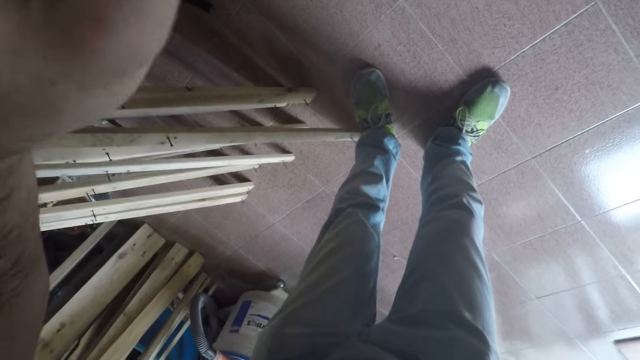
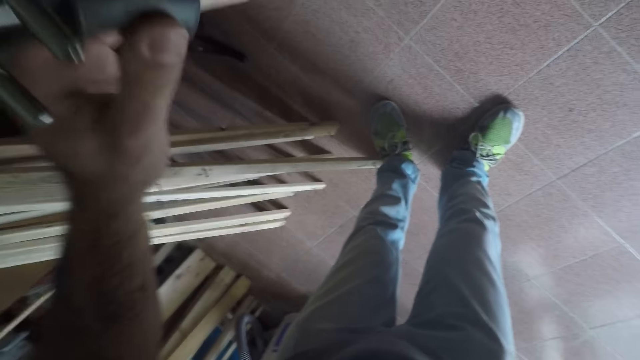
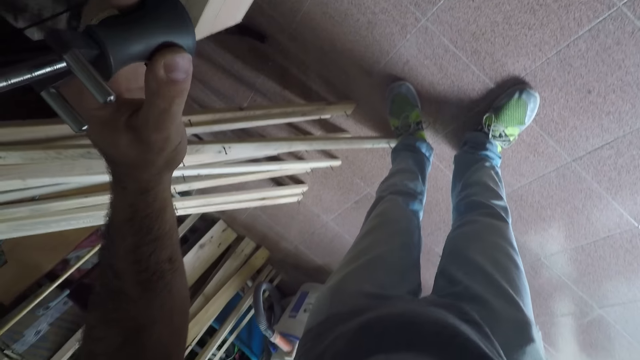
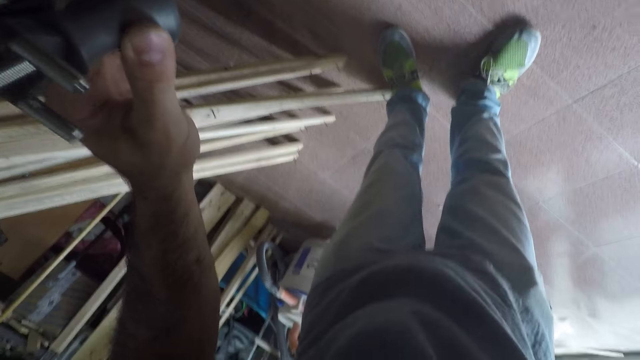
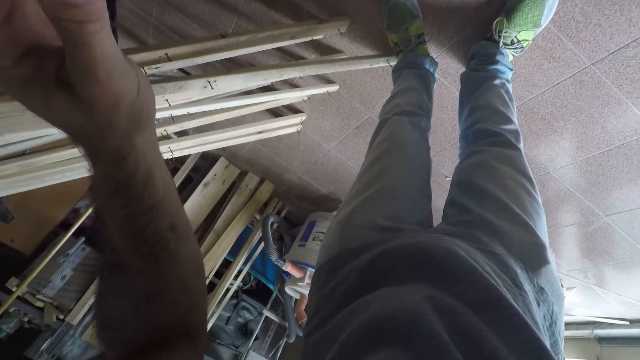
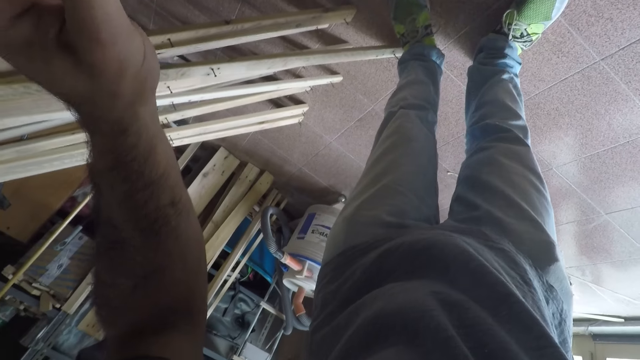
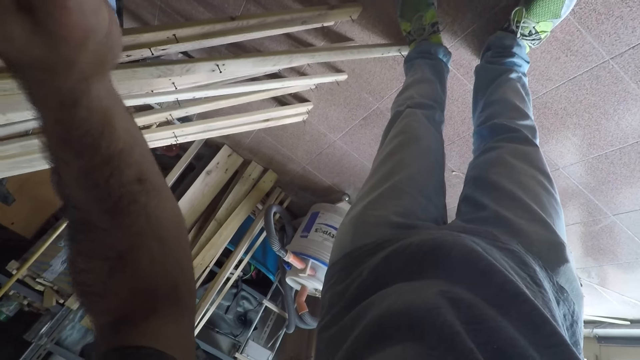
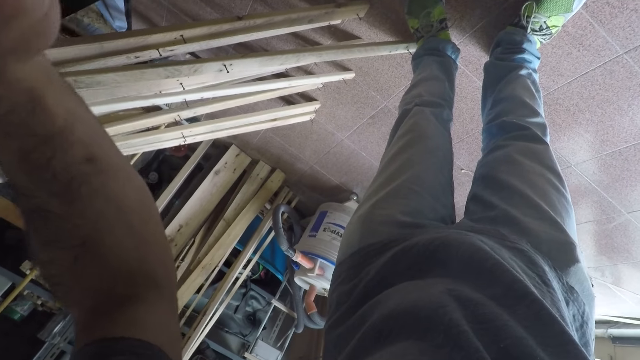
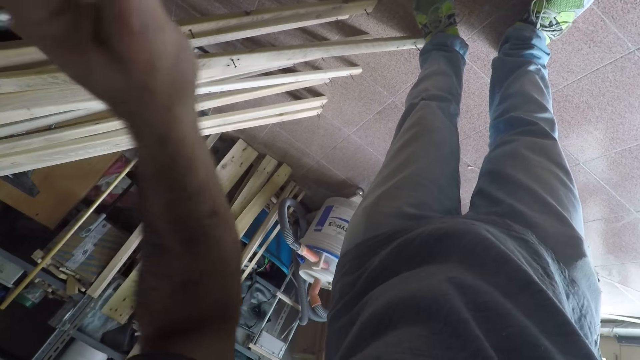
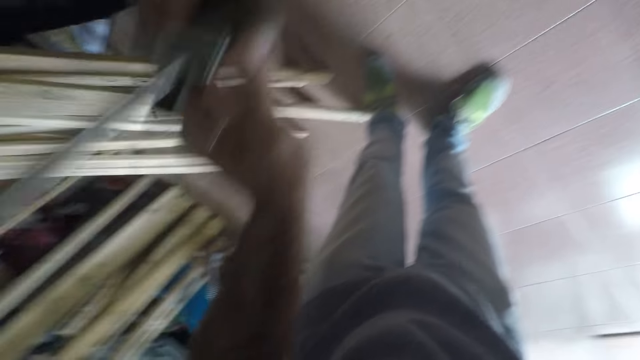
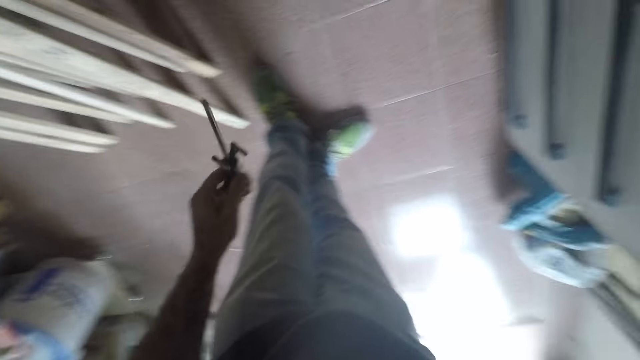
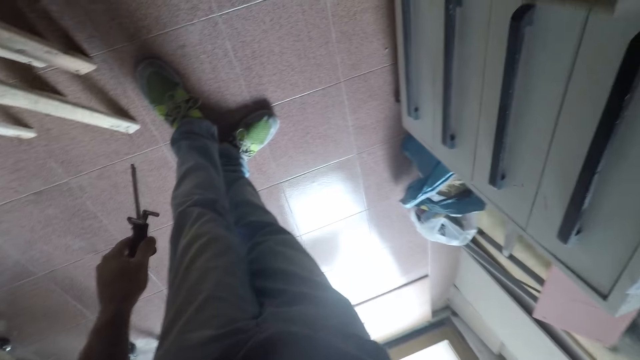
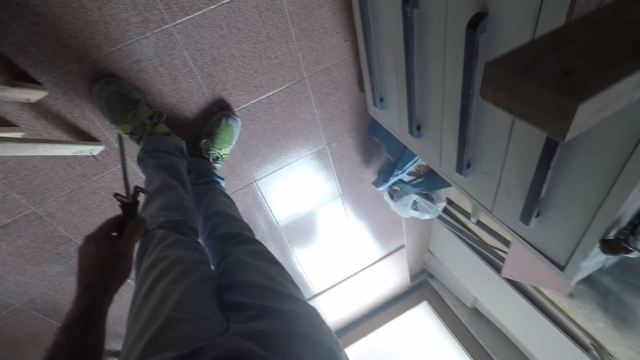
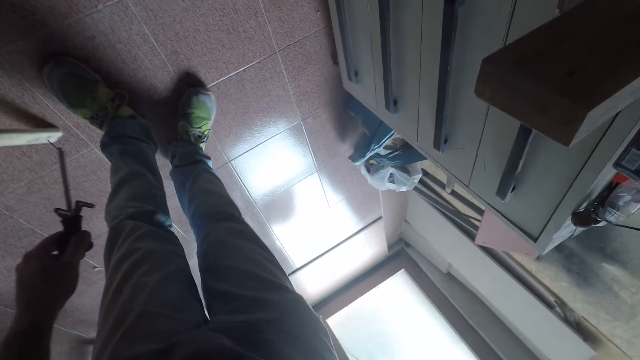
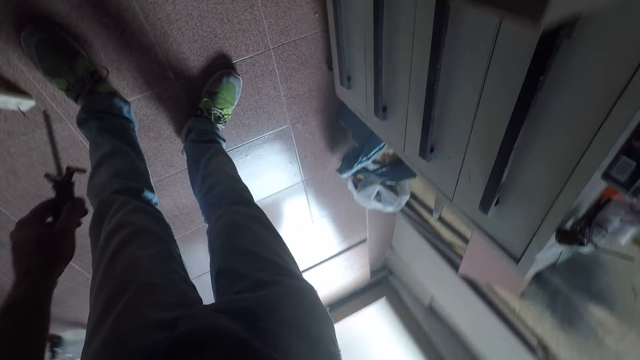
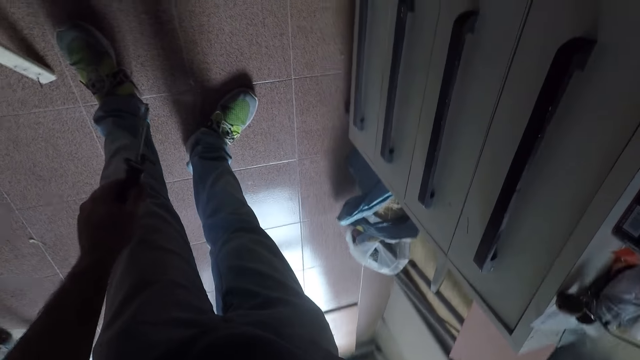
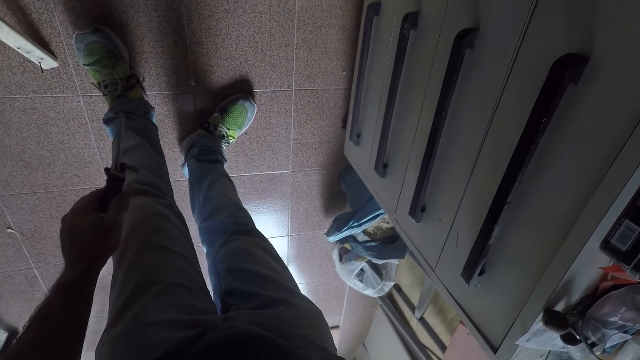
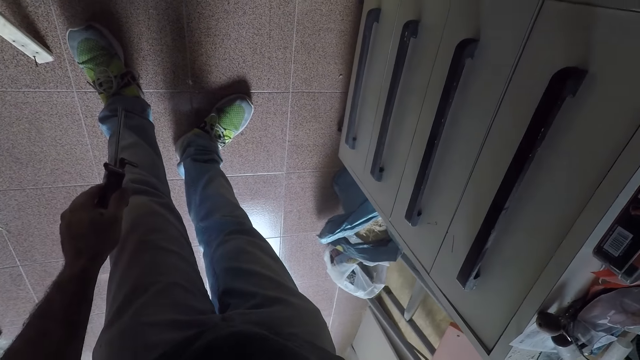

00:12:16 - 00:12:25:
The camera wearer stops something. They remove the hand planer from the furniture.

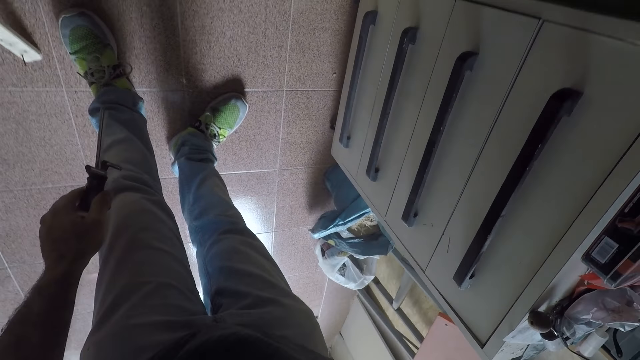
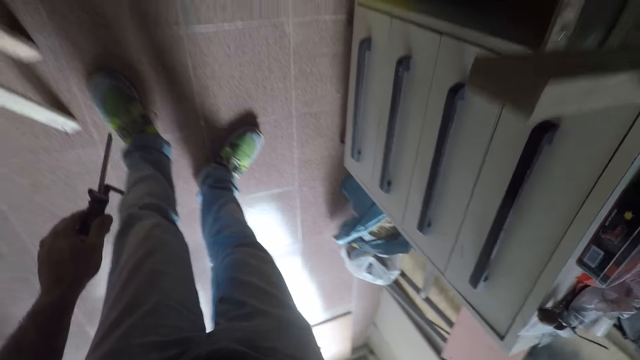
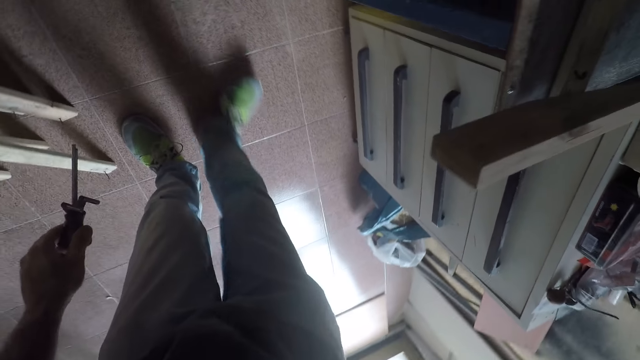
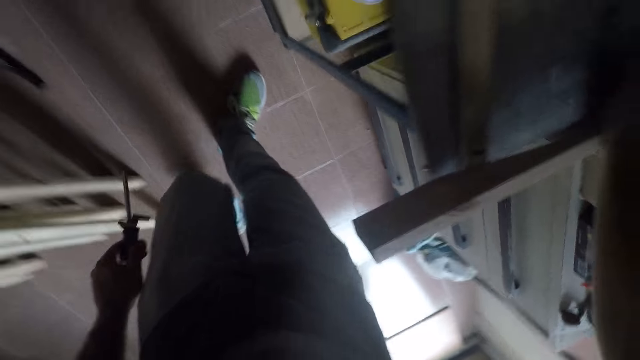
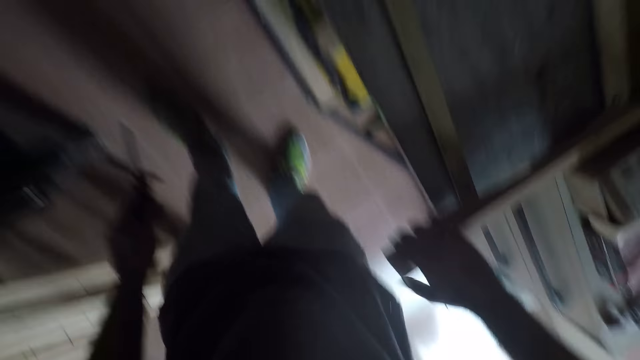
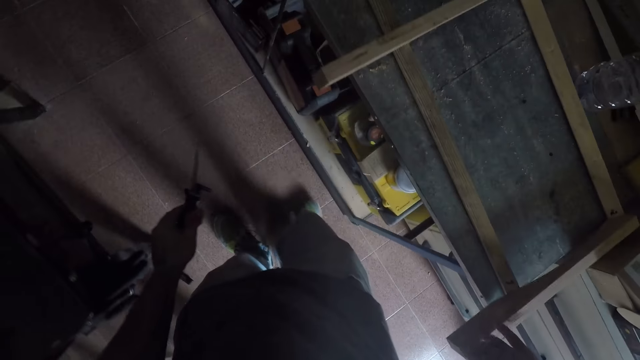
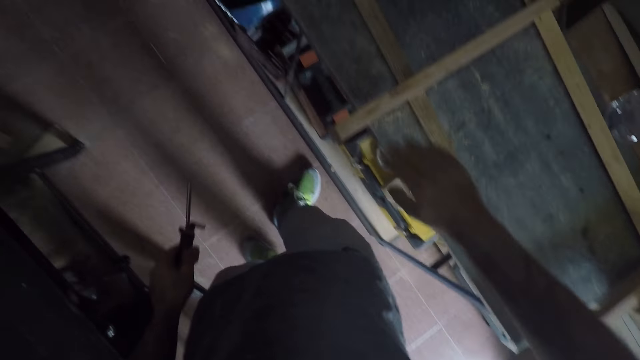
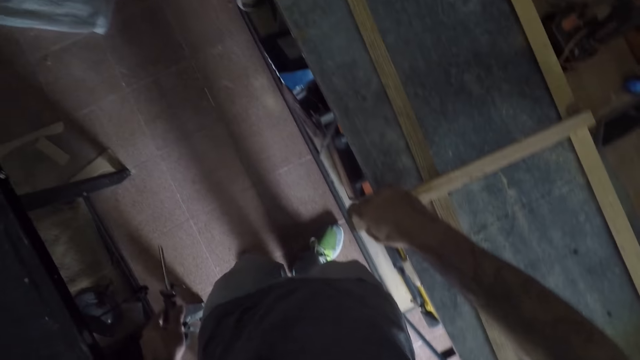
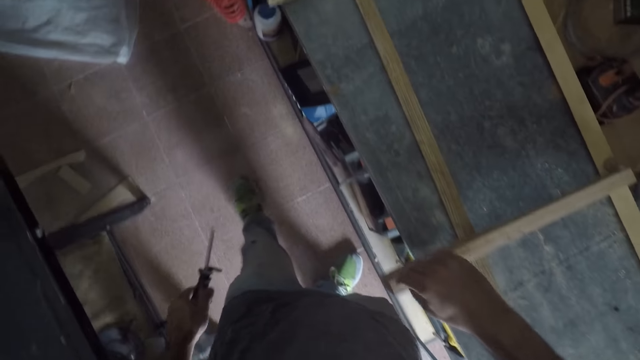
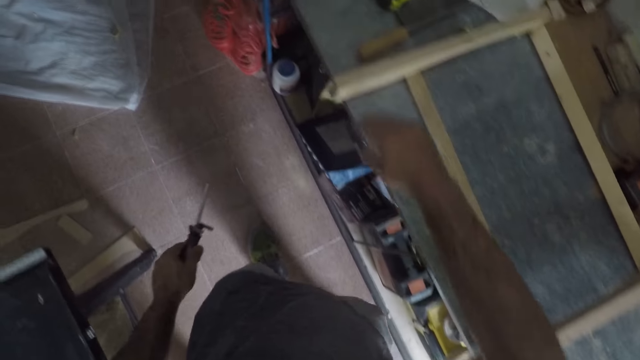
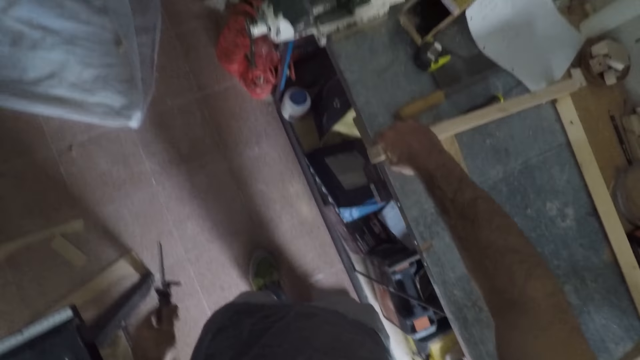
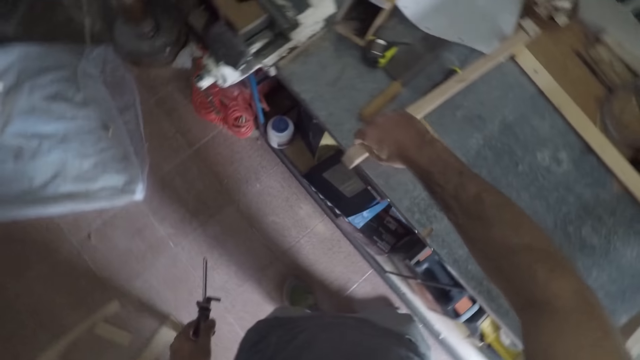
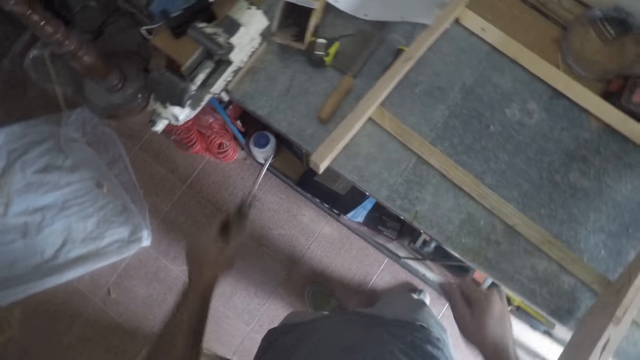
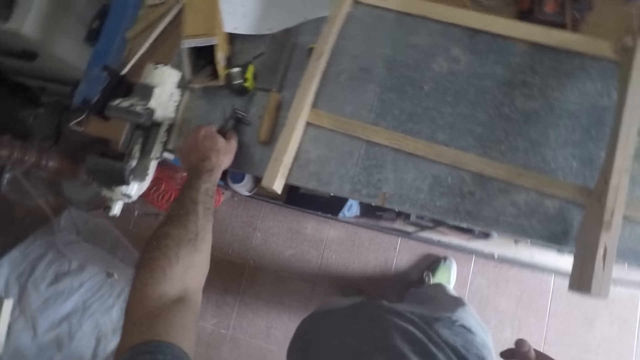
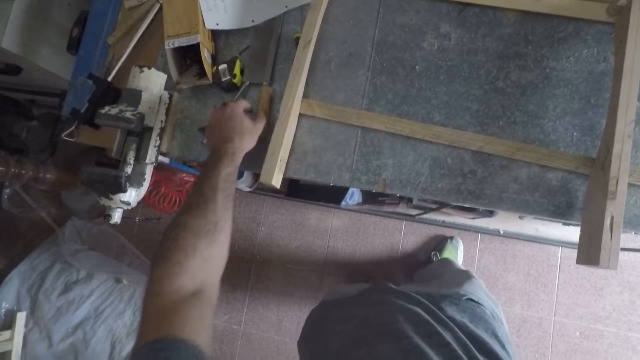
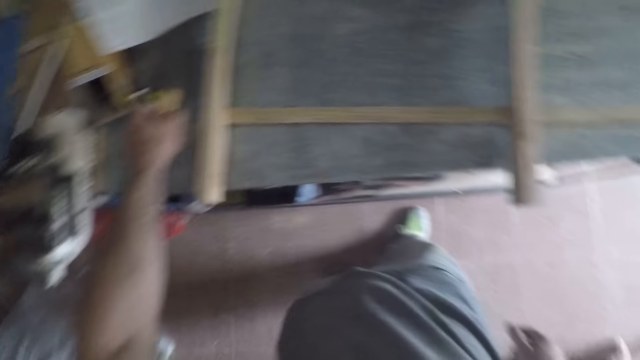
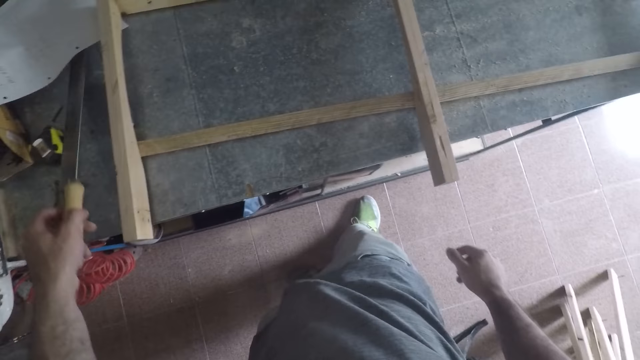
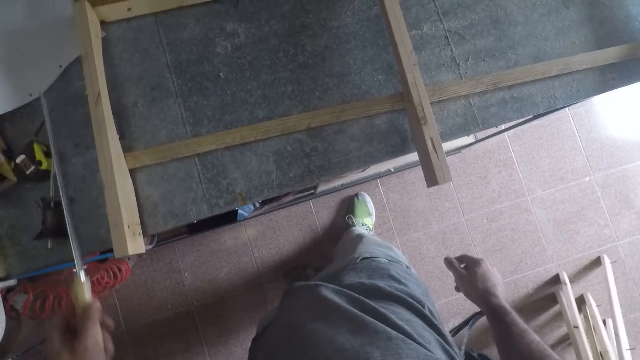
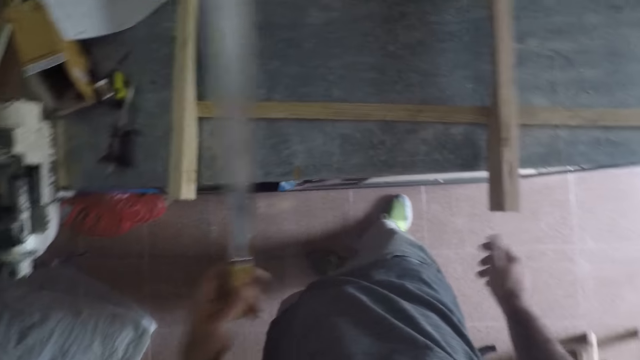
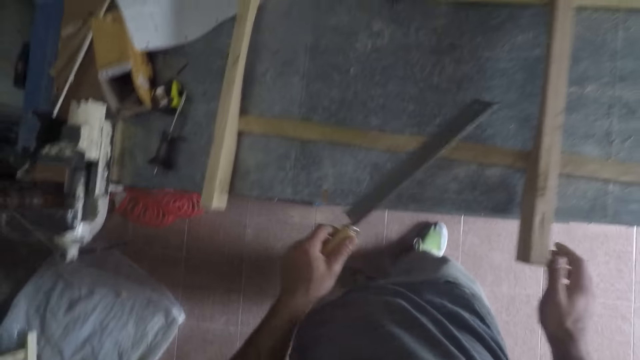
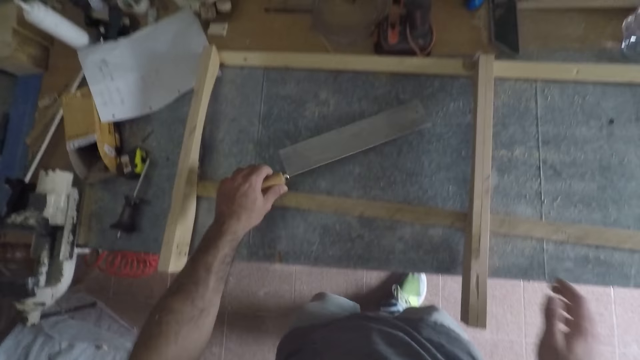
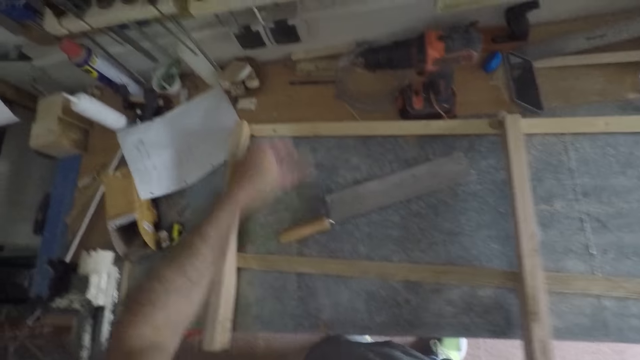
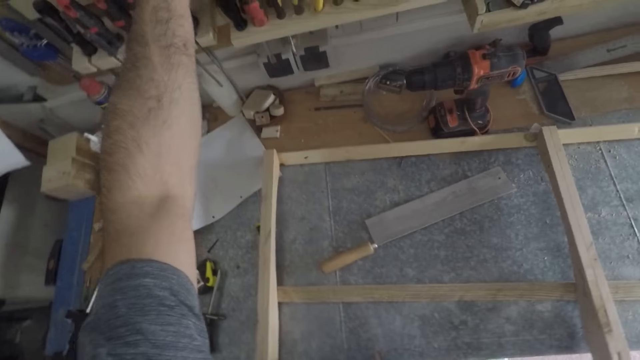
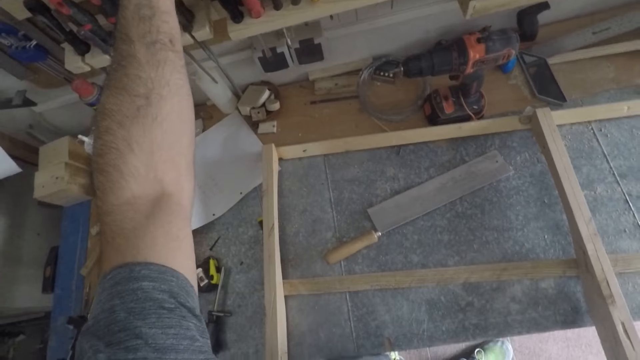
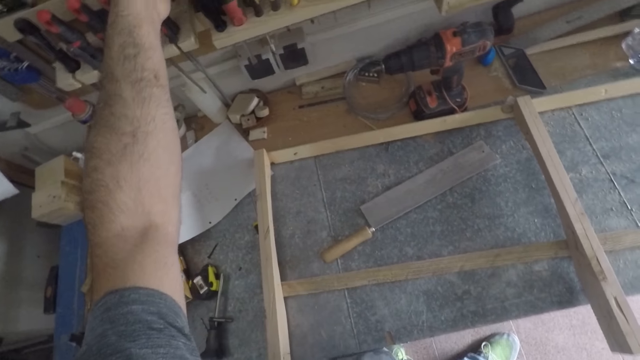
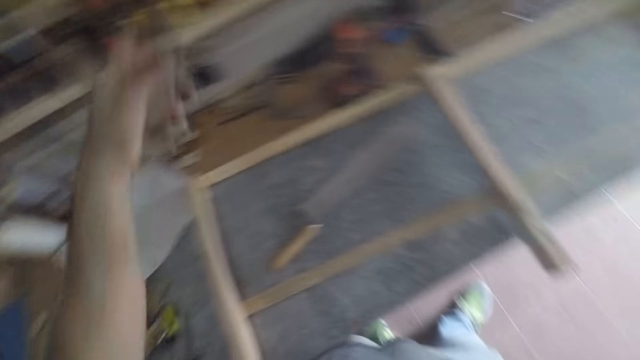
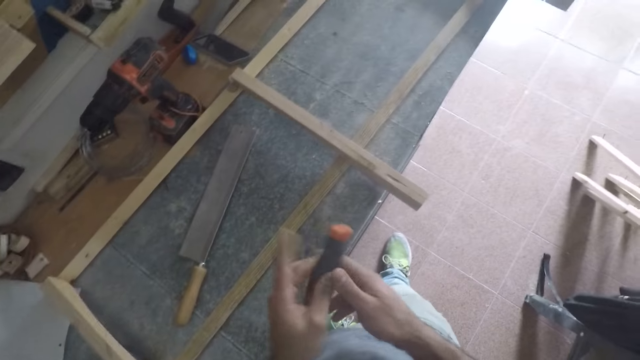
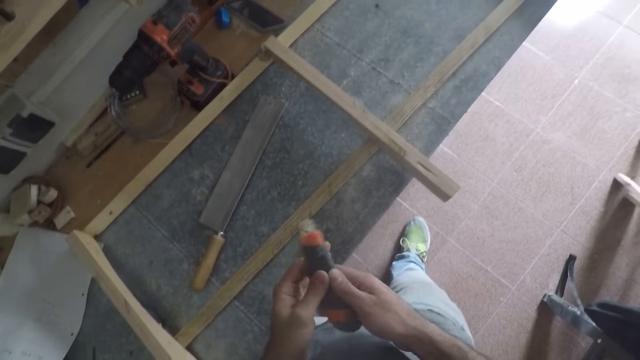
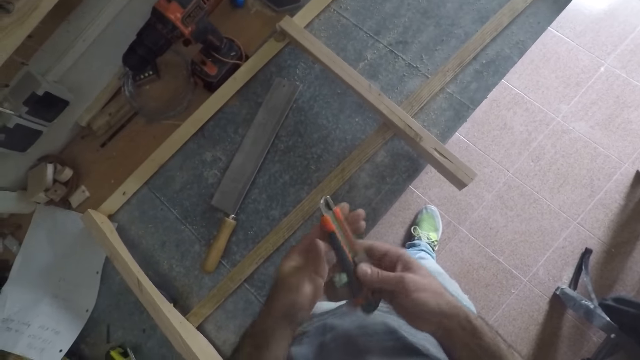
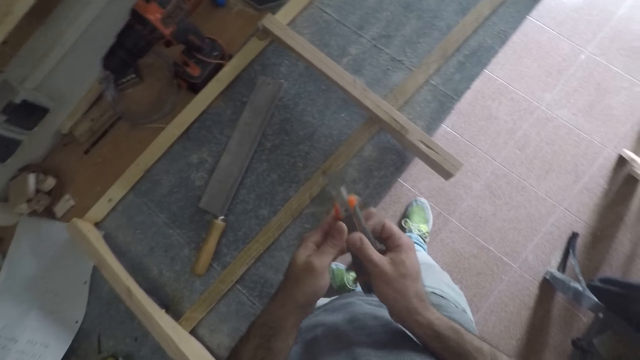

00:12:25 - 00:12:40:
The camera wearer walks forward along the table. He detaches the right hand from the lumber. He touches the furniture with his right hand. He holds the lumber with the right hand and detaches the right hand from the lumber. He touches the furniture with his right hand. He holds the lumber and detaches the hand. He touches the furniture with his right hand. He holds the lumber and detaches the hand from the lumber. He drops the hand planer or screwdriver in his left hand on the workbench. He picks up a marking knife or handsaw from the workbench with his left hand. He drops the marking knife on the workbench. He takes a saw knife. He handles a retractable blade with both hands. He opens the saw knife.
